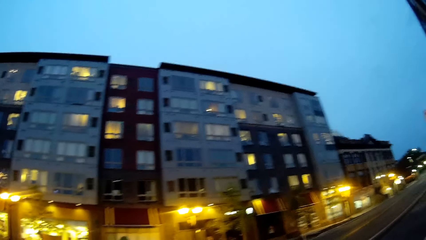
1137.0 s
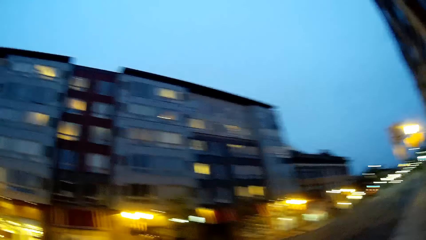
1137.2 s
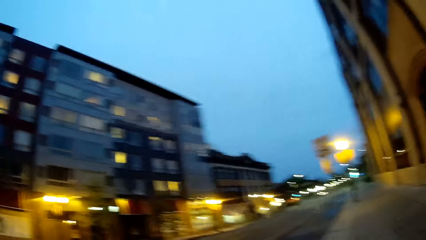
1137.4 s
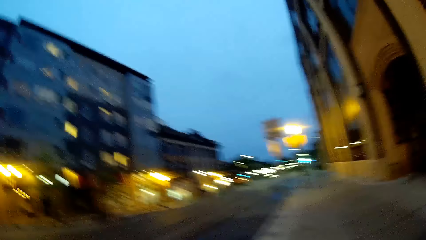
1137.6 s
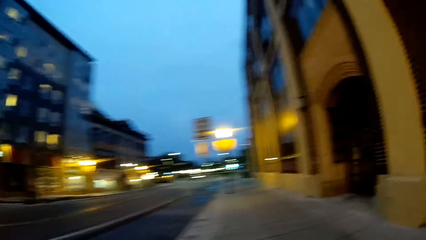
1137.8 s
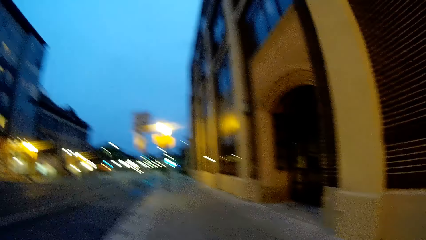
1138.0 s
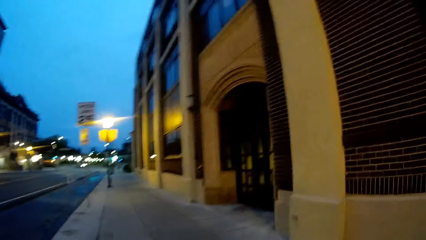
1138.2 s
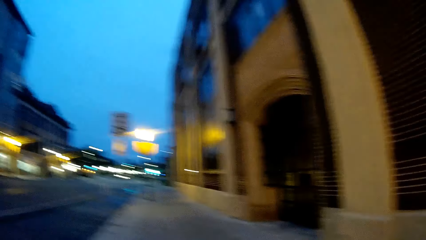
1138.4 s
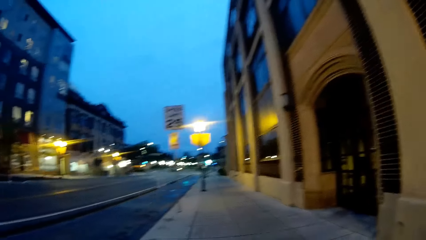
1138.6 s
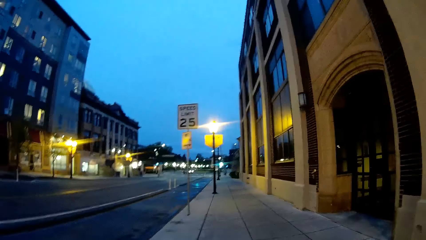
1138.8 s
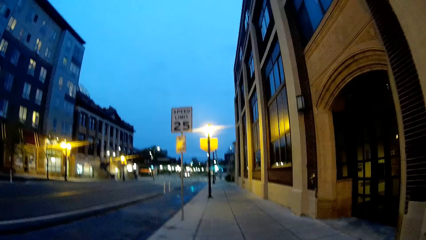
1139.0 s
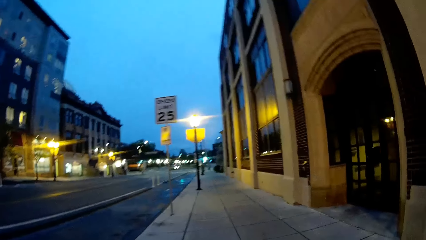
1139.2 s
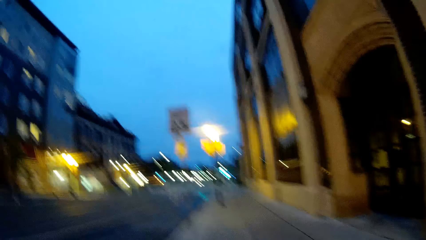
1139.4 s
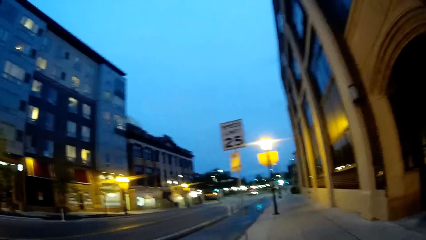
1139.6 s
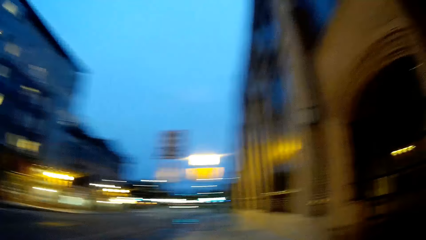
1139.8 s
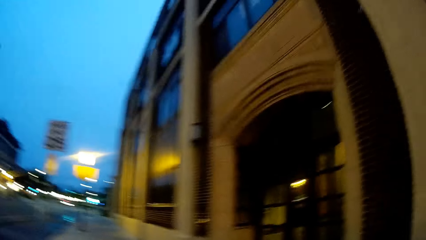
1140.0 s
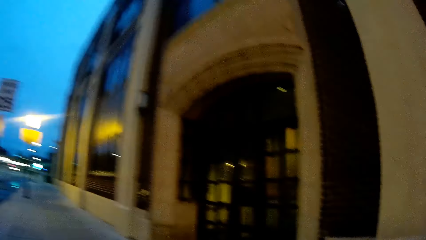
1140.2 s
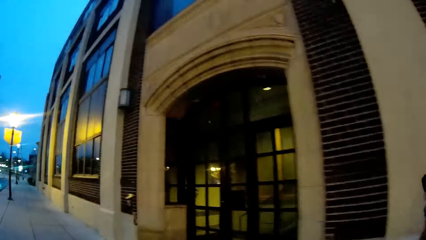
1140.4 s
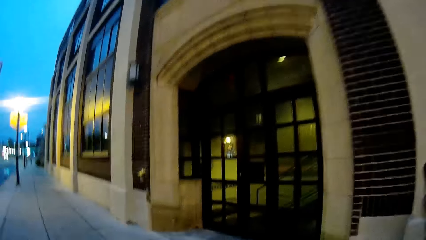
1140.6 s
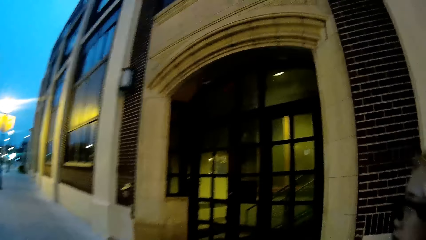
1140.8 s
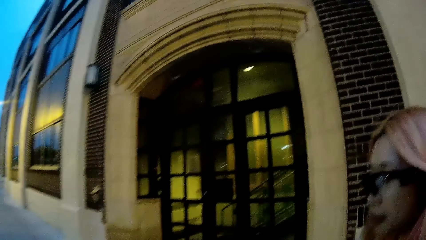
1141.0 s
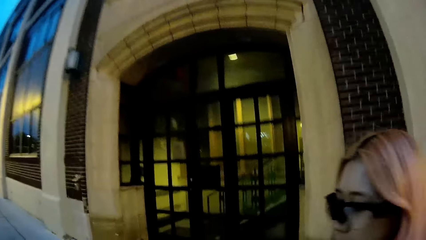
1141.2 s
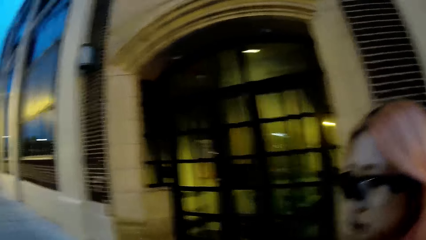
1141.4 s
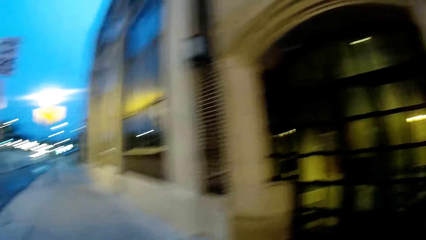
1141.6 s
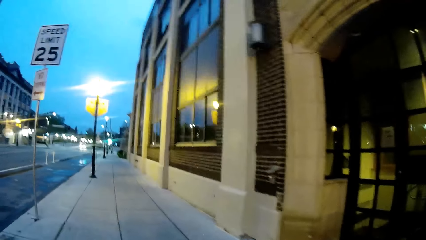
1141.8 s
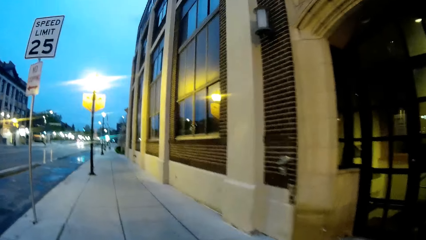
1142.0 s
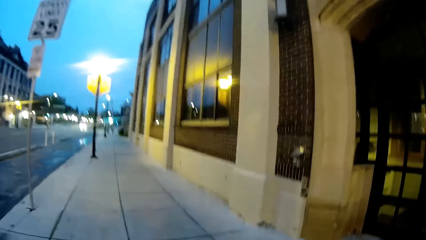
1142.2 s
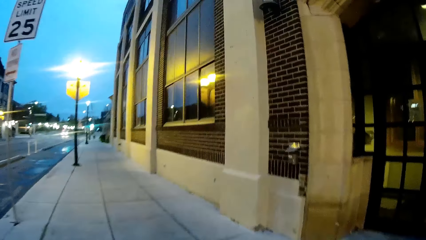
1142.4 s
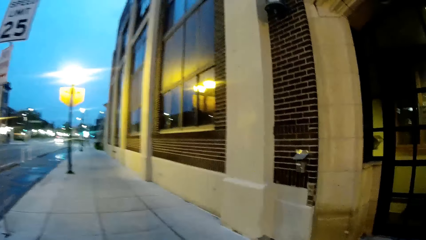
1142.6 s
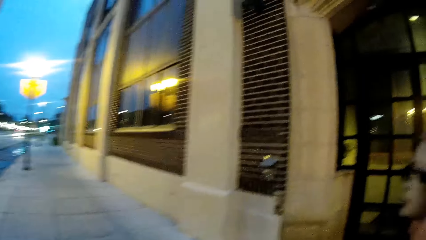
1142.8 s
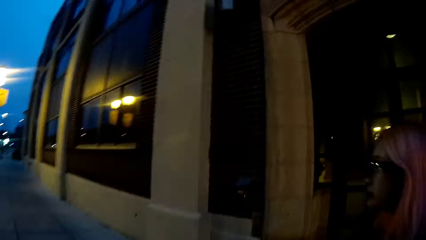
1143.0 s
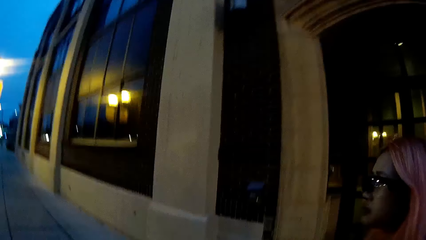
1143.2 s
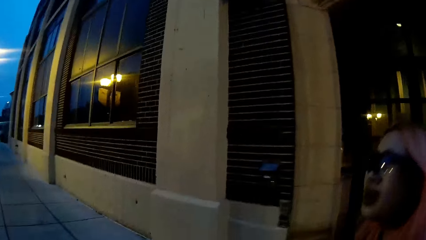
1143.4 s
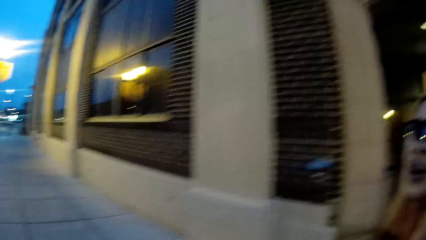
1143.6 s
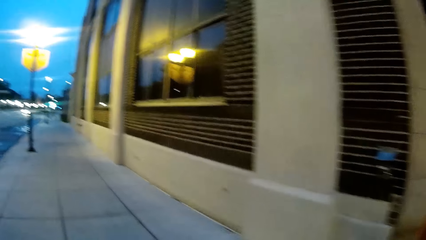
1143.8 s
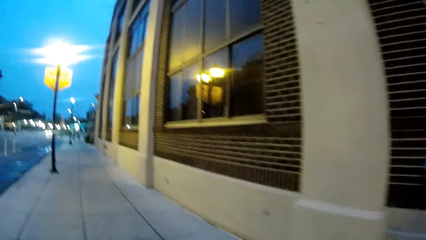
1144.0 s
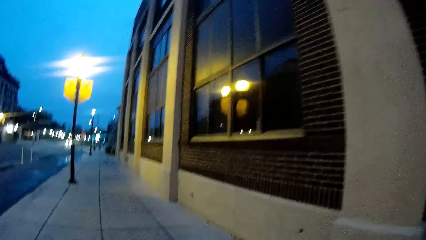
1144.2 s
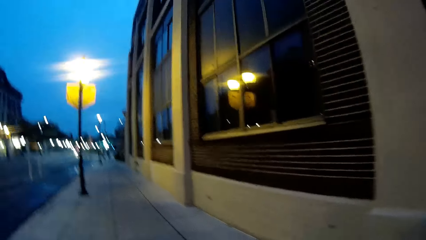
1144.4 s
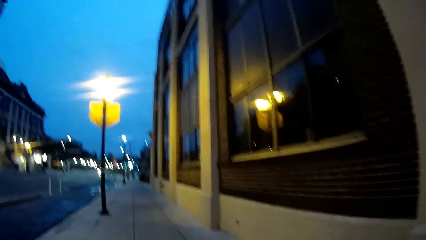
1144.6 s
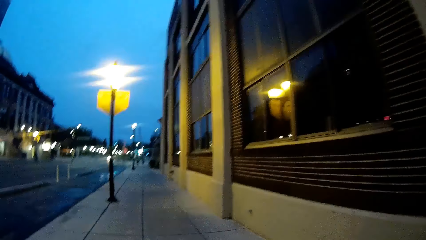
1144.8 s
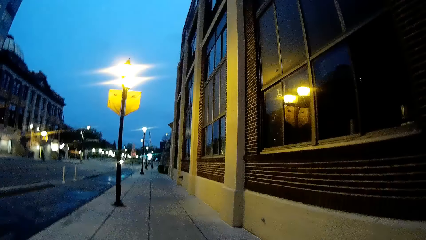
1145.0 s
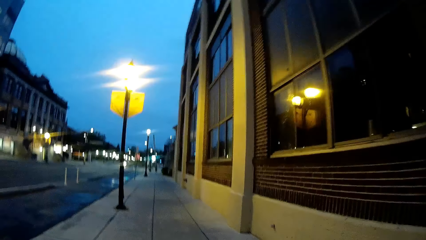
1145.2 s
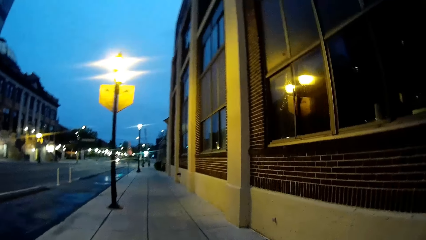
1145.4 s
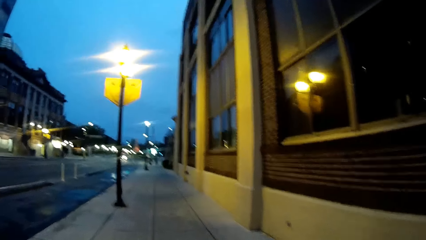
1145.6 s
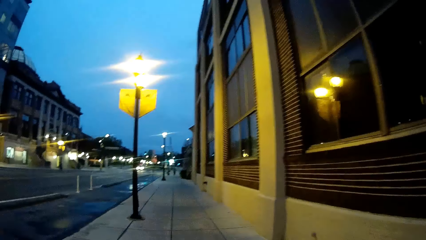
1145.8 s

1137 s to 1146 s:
The camera wearer converses with the woman.
